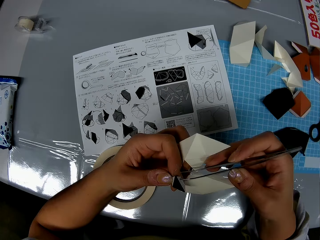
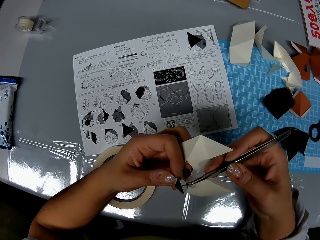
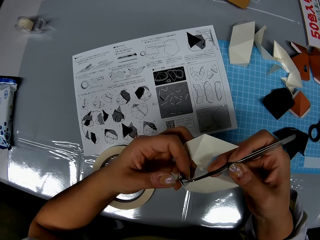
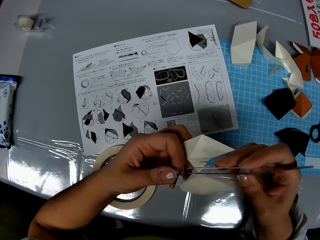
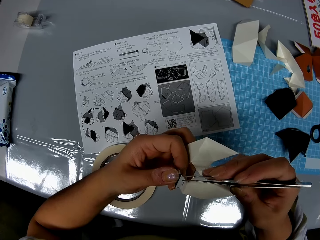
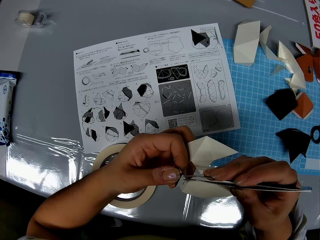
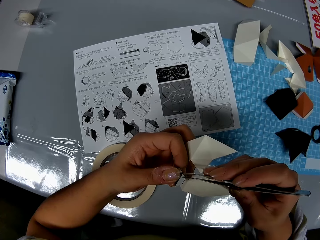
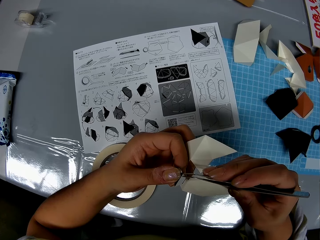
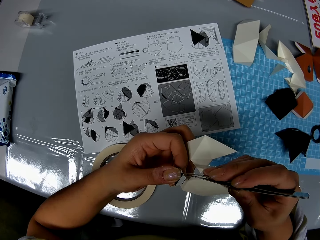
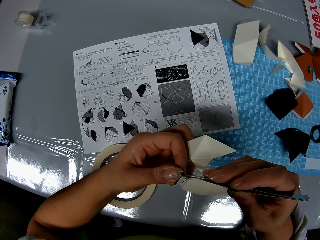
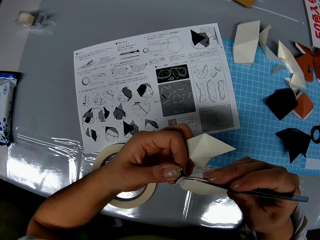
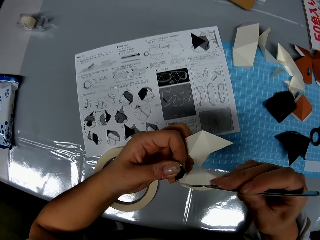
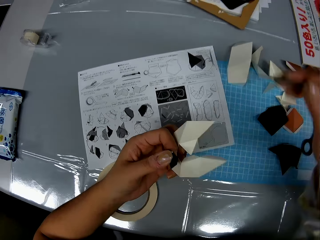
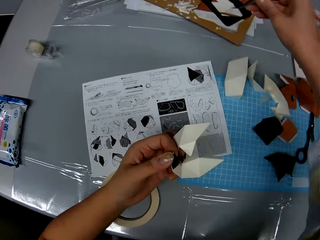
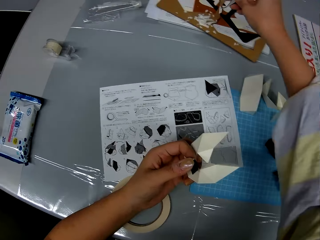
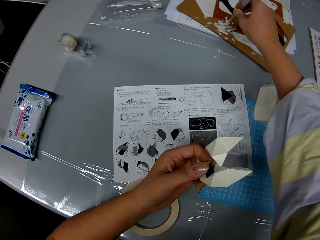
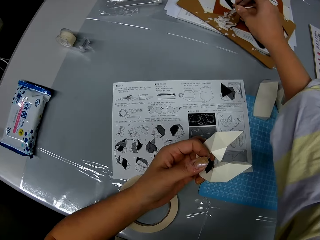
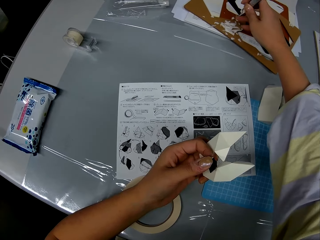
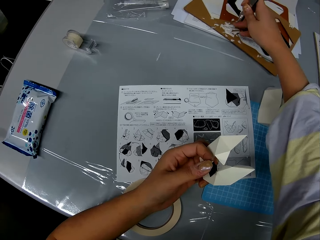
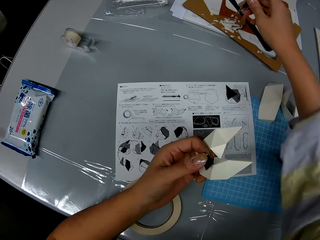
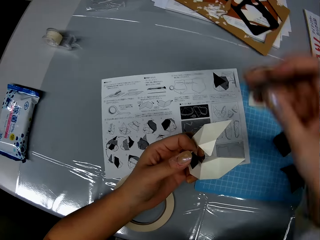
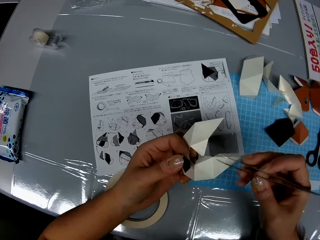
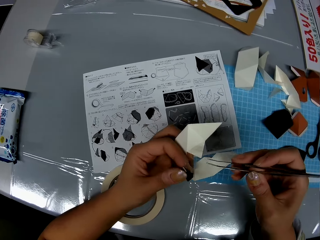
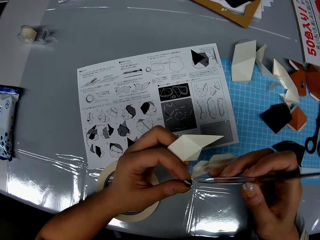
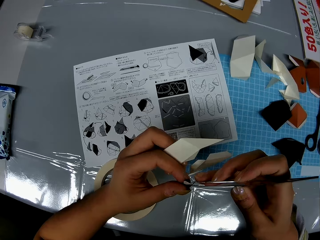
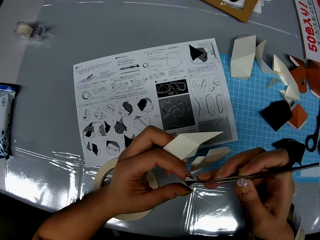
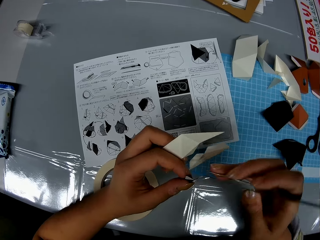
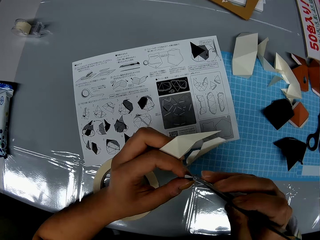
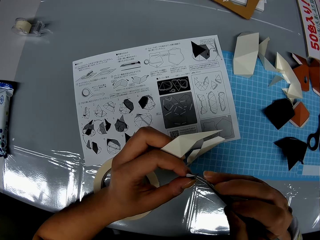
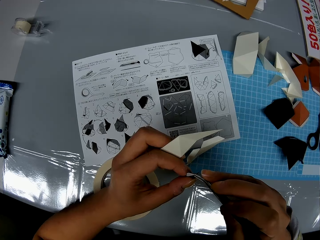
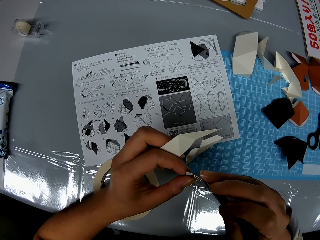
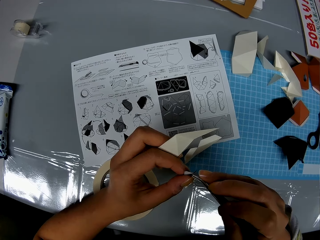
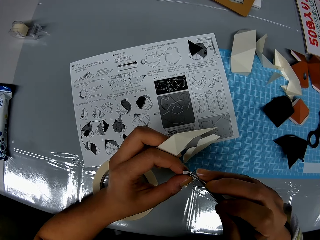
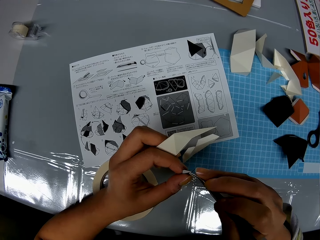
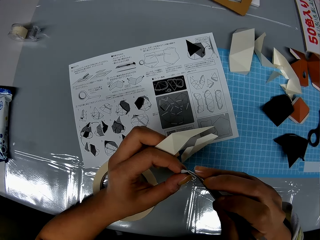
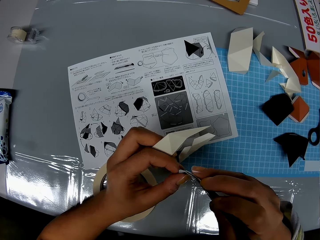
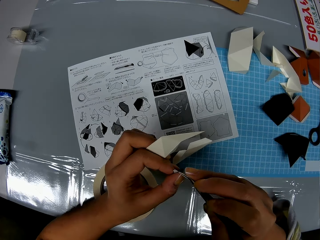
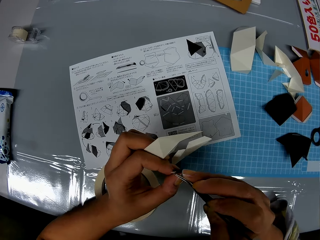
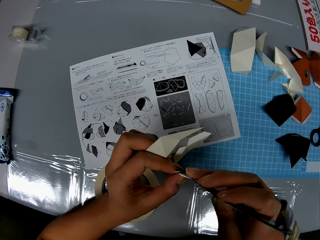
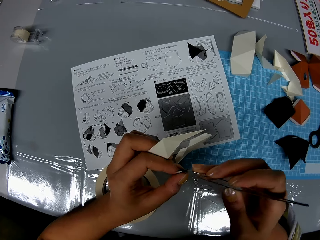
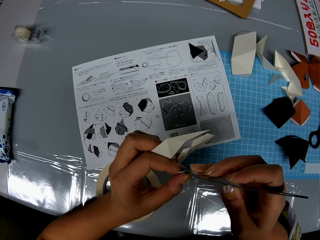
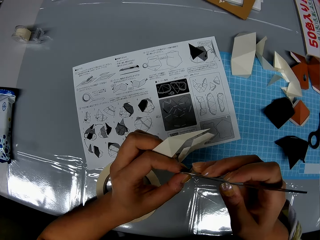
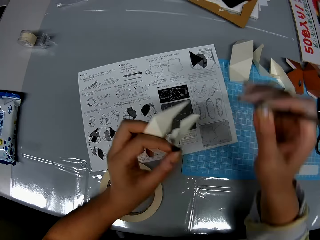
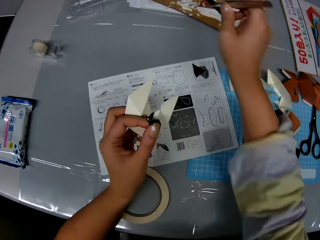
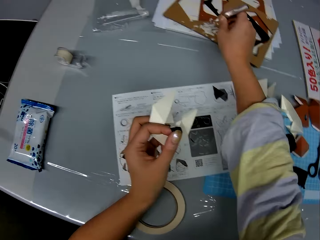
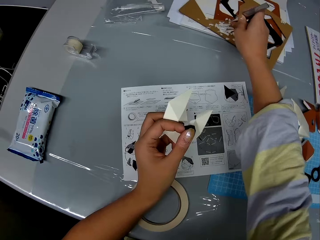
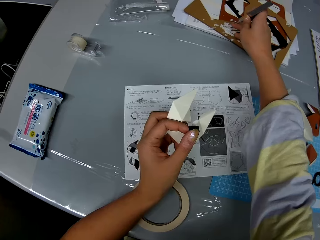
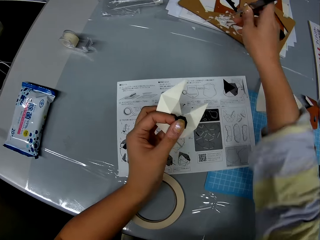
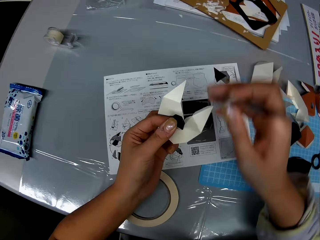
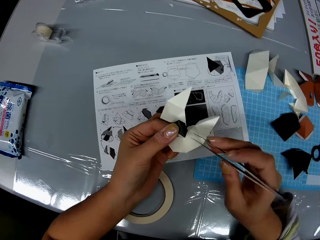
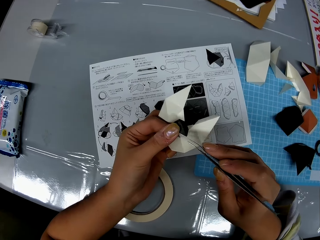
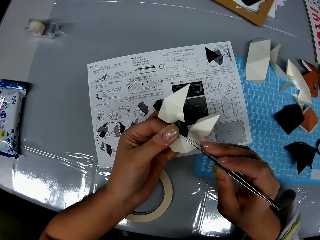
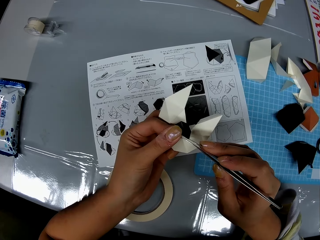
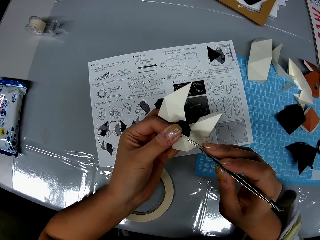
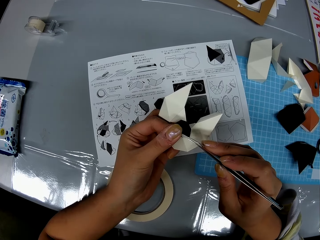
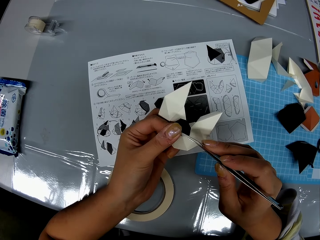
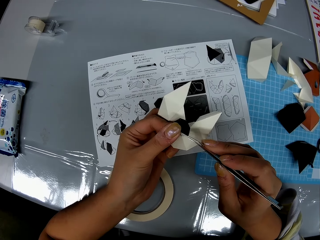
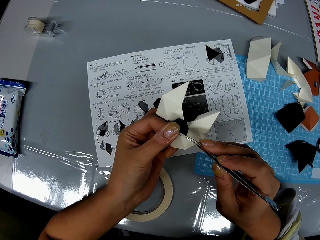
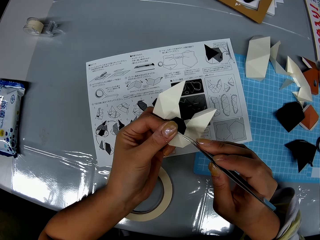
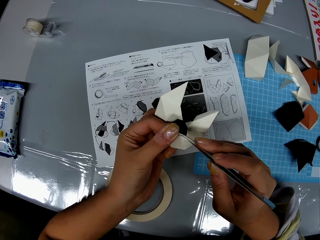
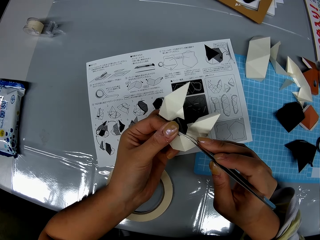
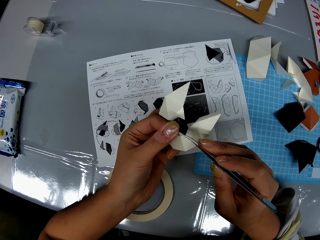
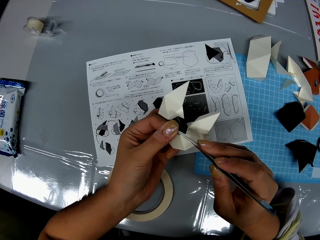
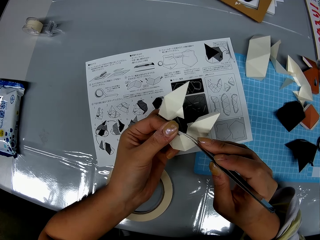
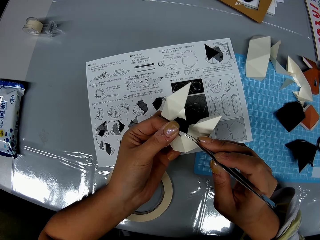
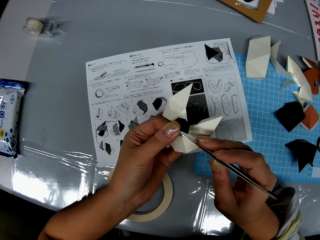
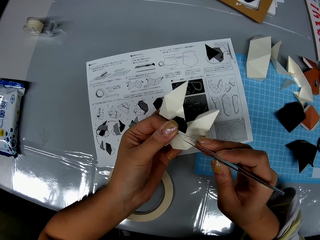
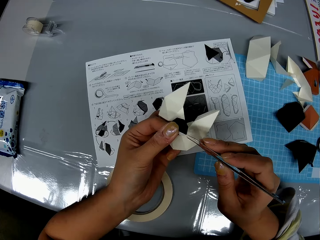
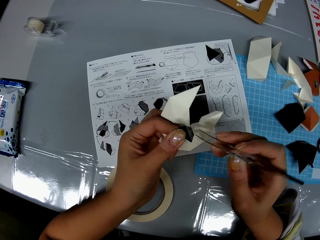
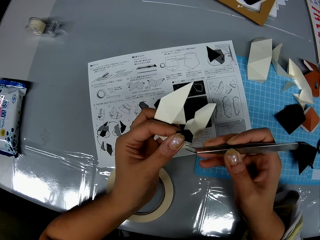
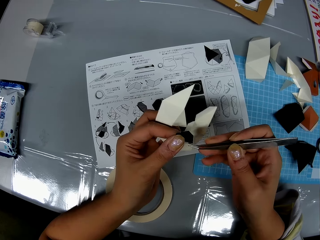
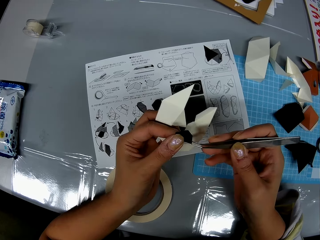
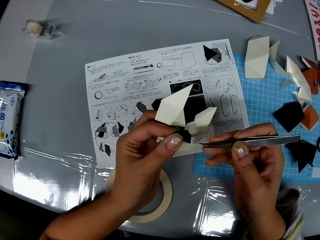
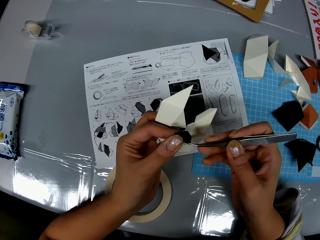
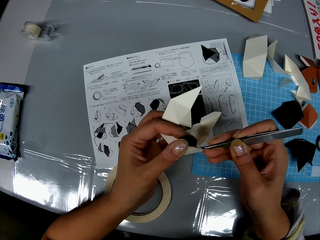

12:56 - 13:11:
The camera wearer removes tape from the paper with the tweezers. They drop the tape on the table. They remove tape from the paper with the tweezers. They drop the tape on the table. They remove tape from the paper with the tweezers.

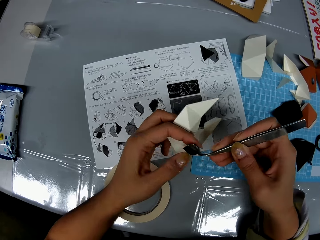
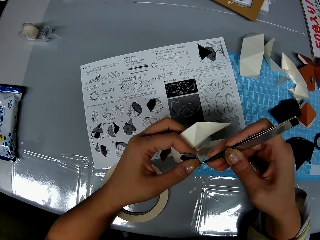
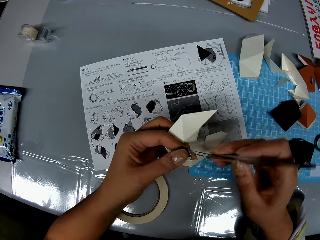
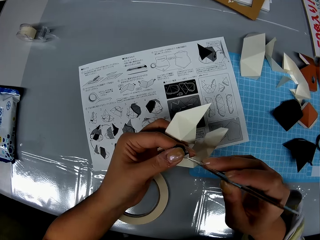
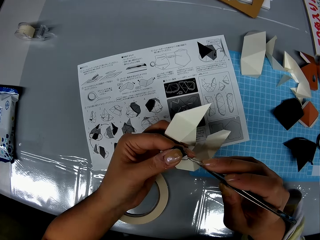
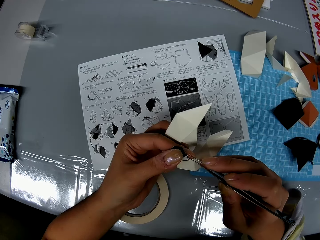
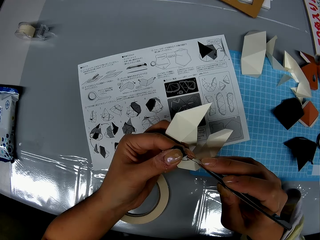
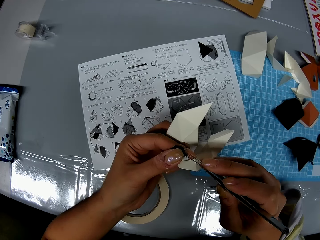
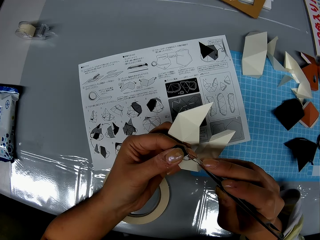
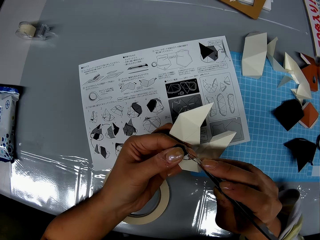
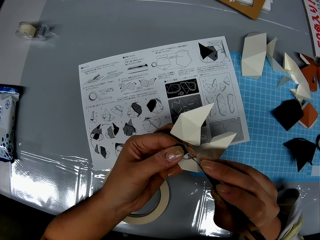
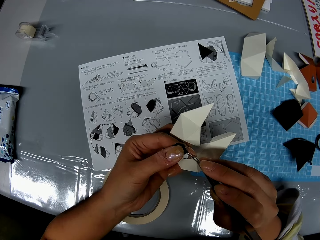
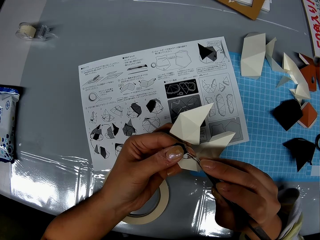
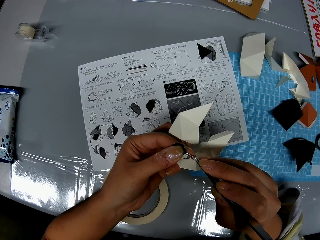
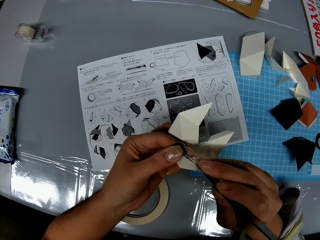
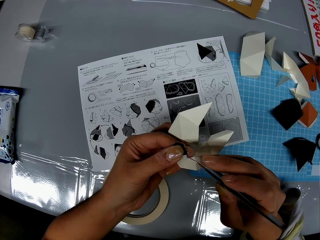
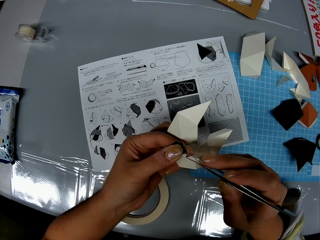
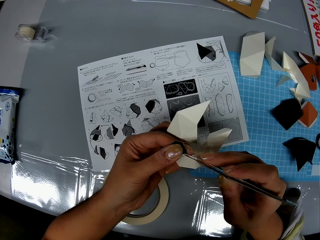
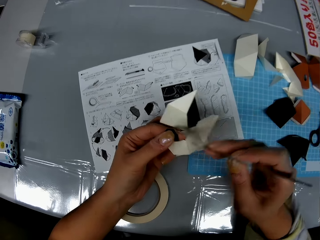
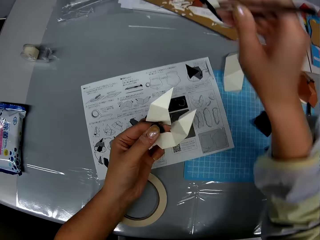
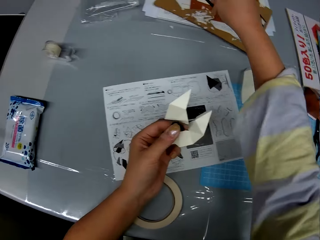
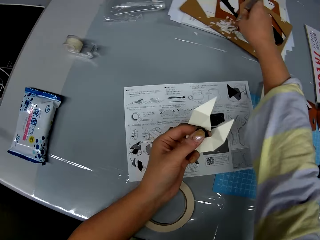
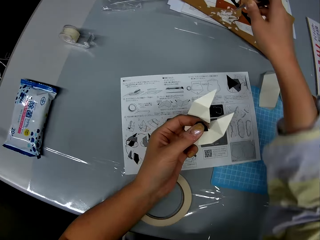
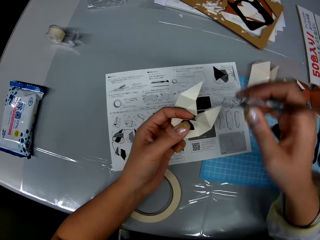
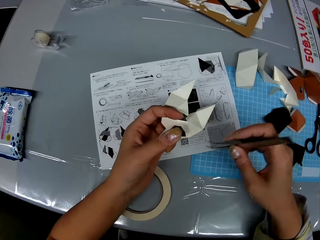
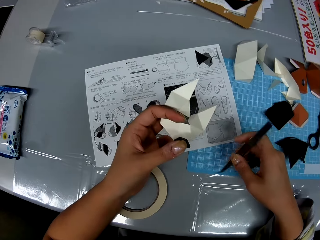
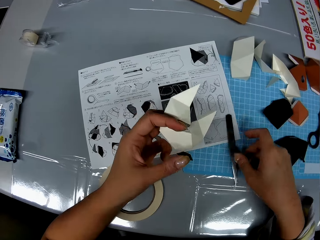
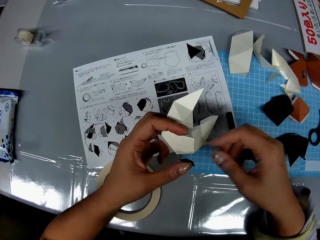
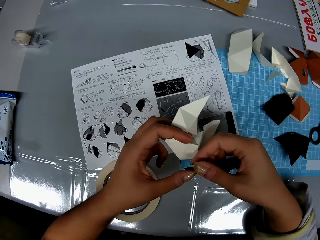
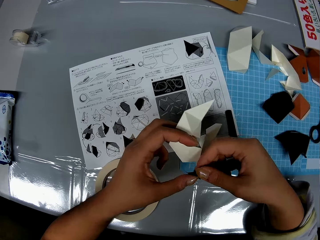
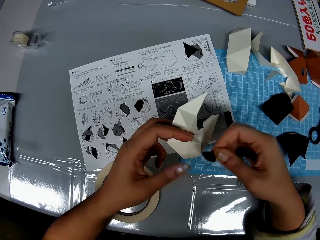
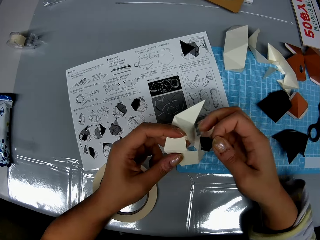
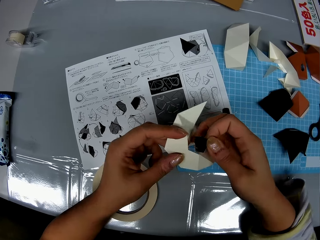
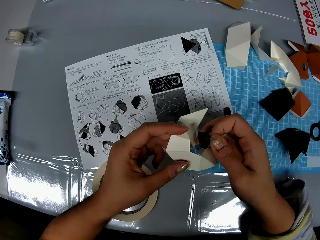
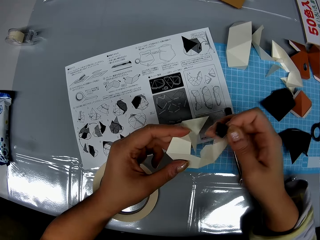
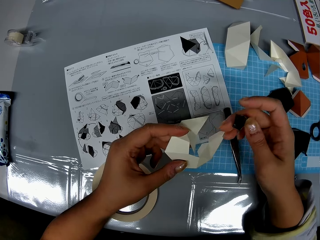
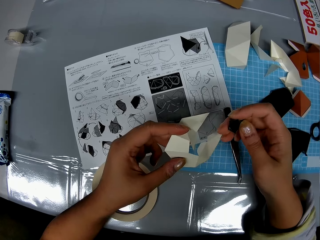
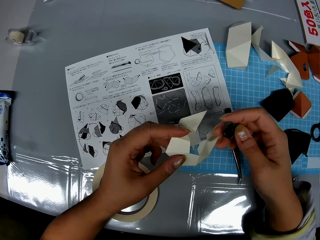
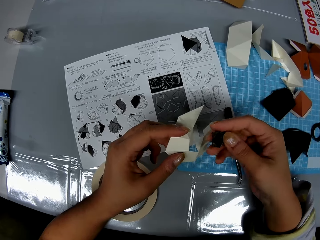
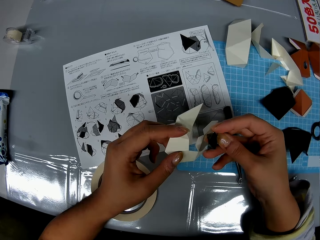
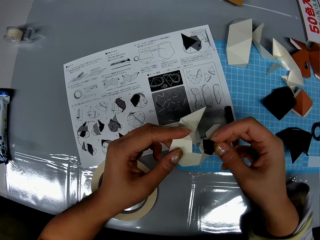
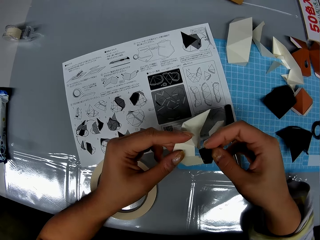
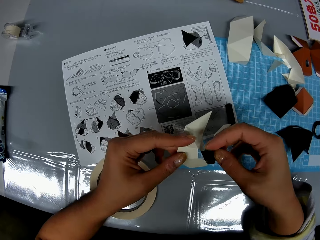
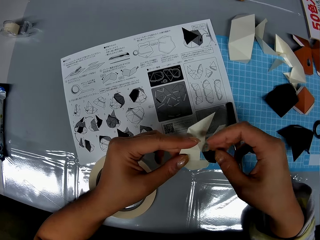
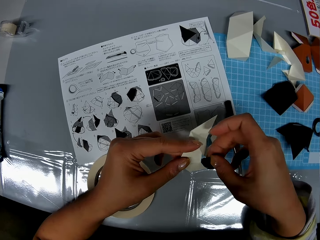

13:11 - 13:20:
The camera wearer removes tape from the piece of craft. They drop the tape on the table. They put the tweezers on the table. They put the black piece of paper on the white piece of paper.
